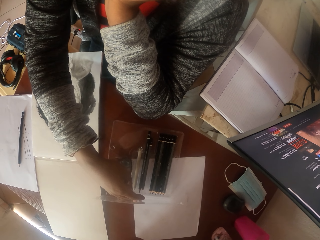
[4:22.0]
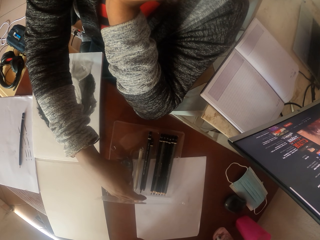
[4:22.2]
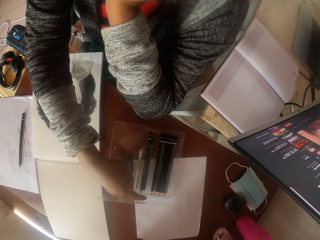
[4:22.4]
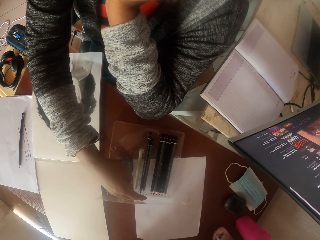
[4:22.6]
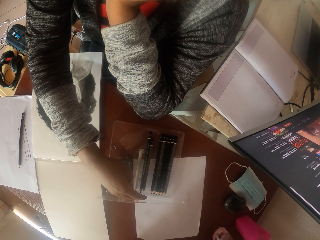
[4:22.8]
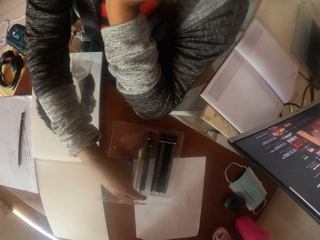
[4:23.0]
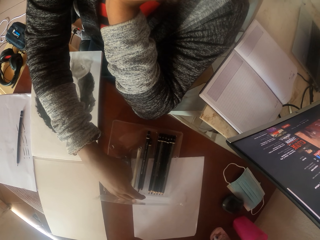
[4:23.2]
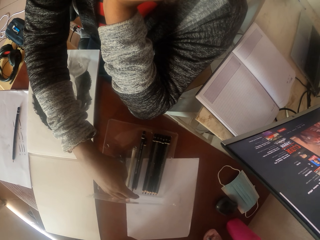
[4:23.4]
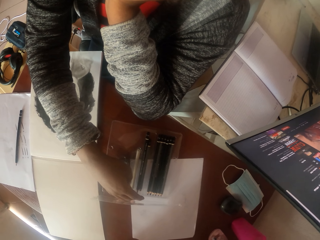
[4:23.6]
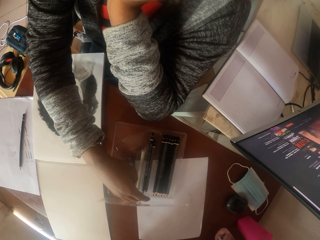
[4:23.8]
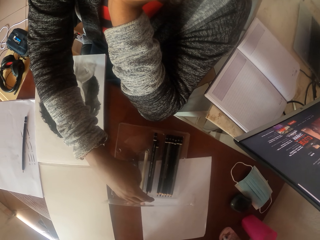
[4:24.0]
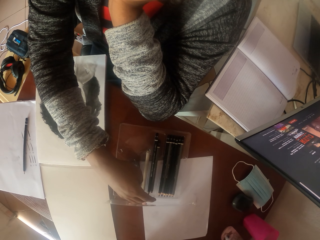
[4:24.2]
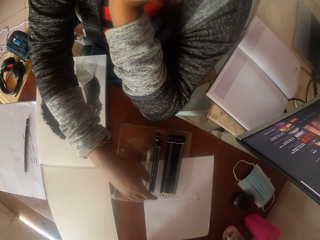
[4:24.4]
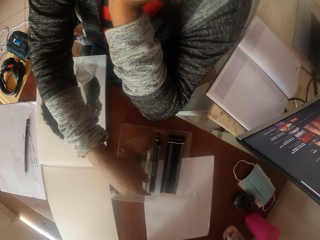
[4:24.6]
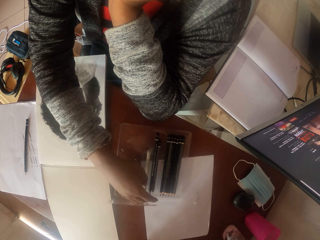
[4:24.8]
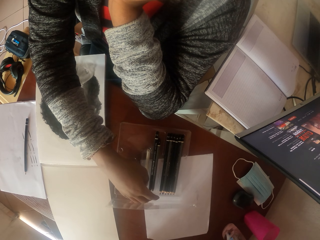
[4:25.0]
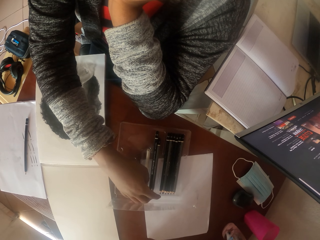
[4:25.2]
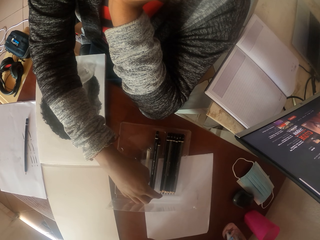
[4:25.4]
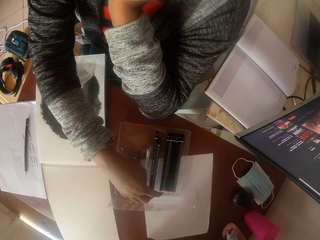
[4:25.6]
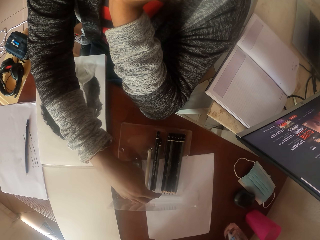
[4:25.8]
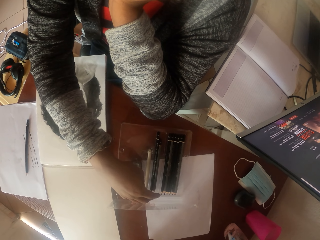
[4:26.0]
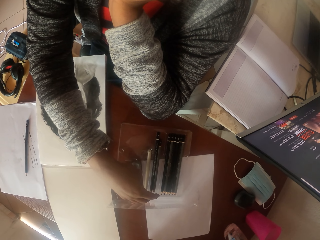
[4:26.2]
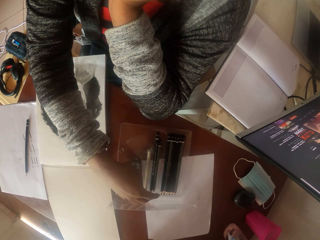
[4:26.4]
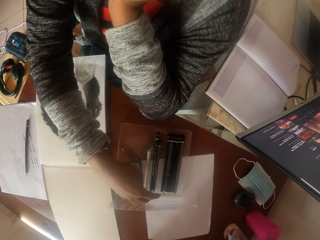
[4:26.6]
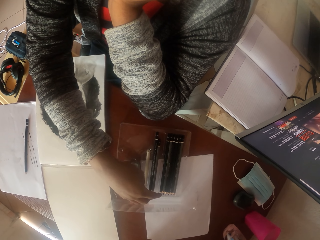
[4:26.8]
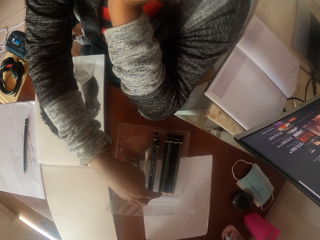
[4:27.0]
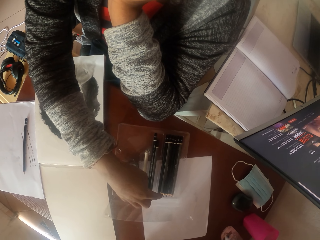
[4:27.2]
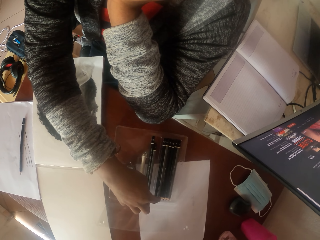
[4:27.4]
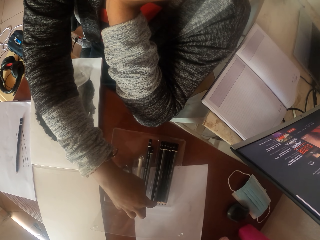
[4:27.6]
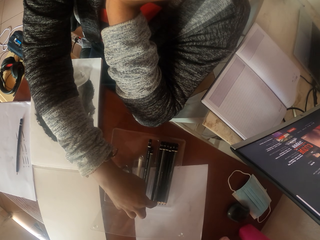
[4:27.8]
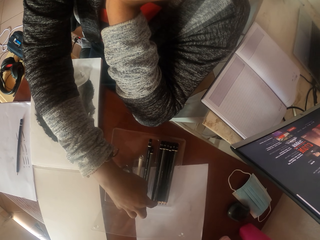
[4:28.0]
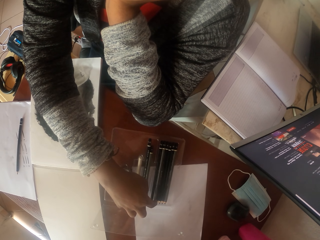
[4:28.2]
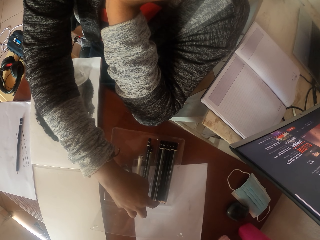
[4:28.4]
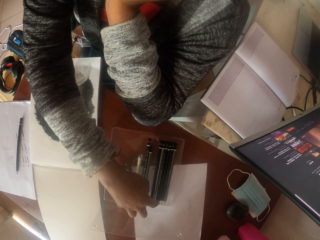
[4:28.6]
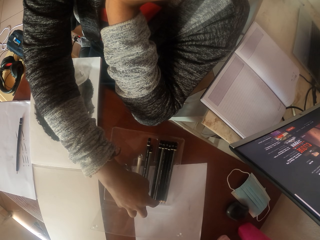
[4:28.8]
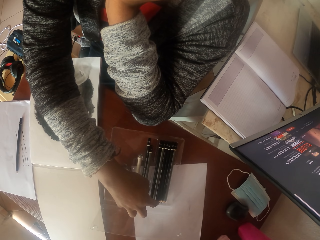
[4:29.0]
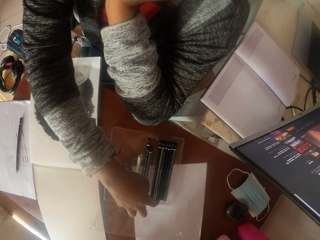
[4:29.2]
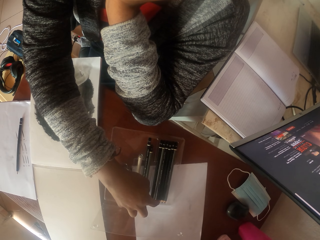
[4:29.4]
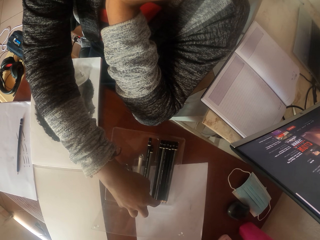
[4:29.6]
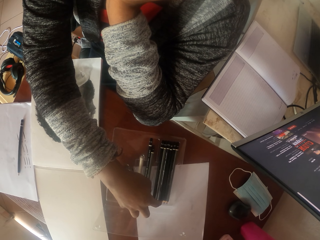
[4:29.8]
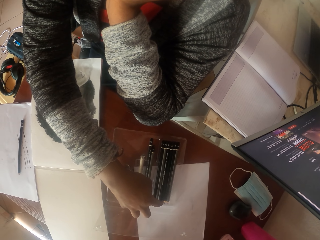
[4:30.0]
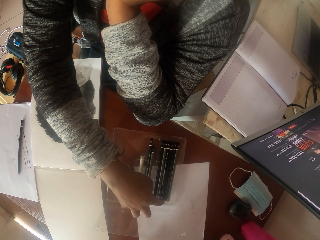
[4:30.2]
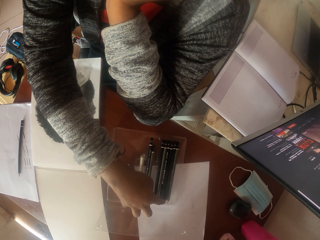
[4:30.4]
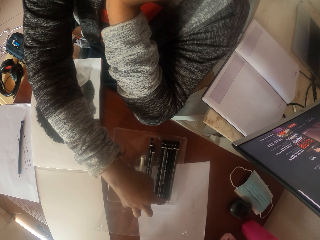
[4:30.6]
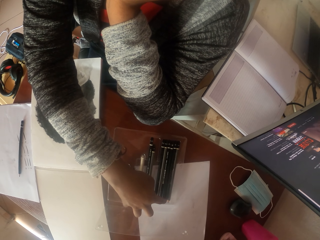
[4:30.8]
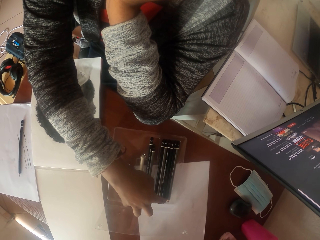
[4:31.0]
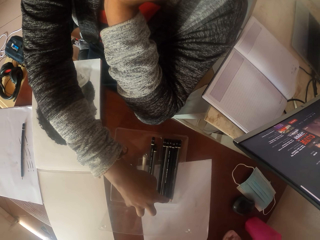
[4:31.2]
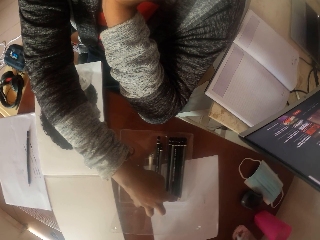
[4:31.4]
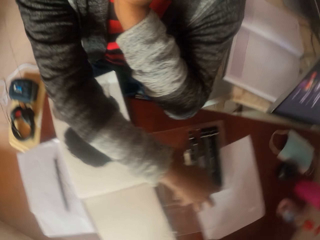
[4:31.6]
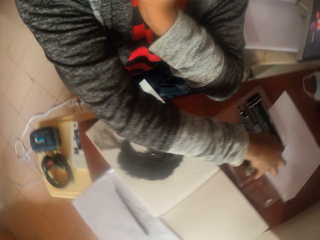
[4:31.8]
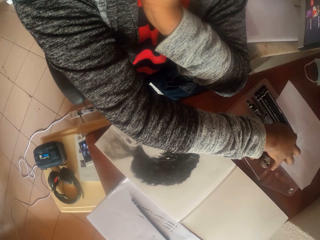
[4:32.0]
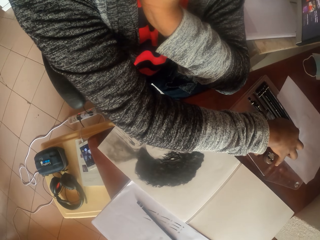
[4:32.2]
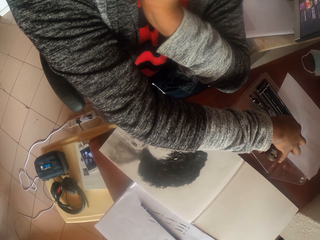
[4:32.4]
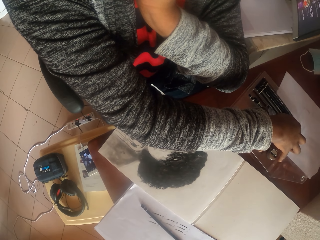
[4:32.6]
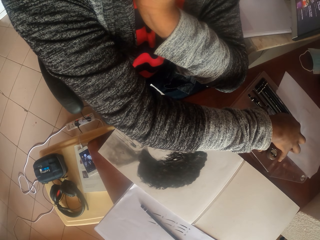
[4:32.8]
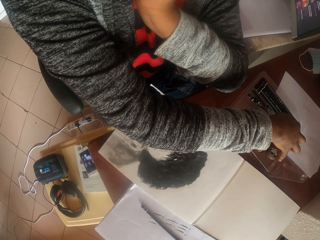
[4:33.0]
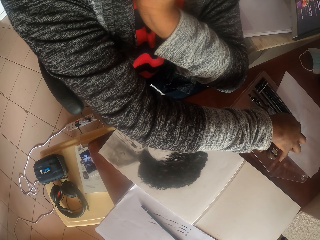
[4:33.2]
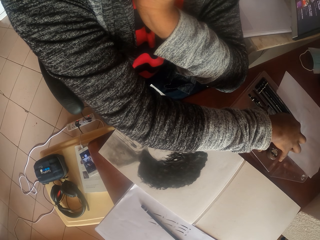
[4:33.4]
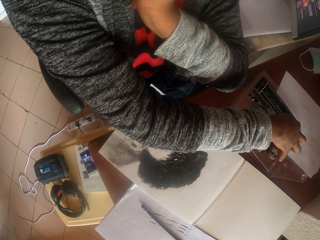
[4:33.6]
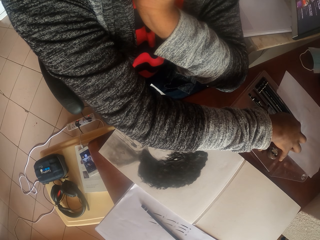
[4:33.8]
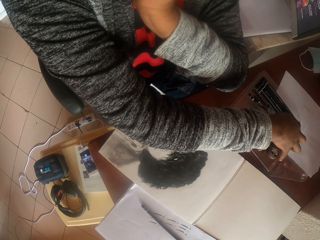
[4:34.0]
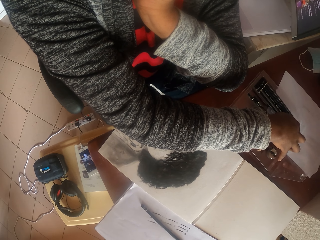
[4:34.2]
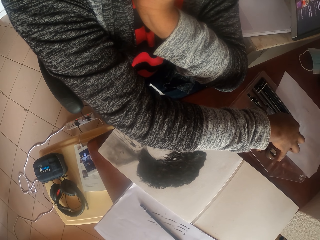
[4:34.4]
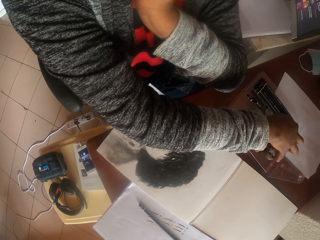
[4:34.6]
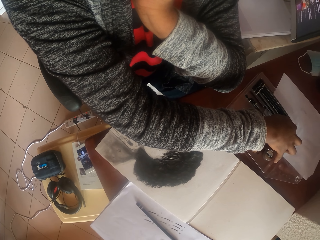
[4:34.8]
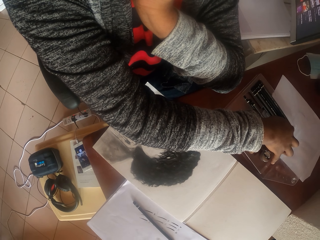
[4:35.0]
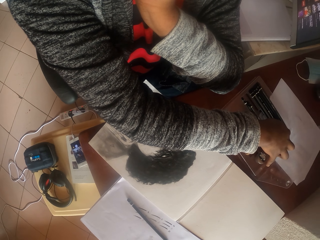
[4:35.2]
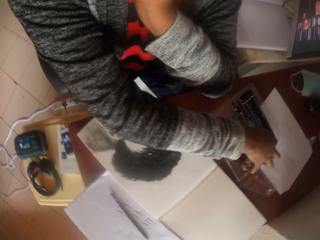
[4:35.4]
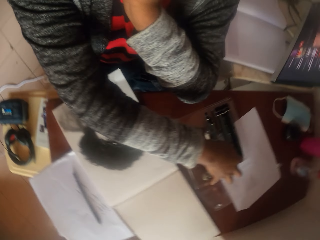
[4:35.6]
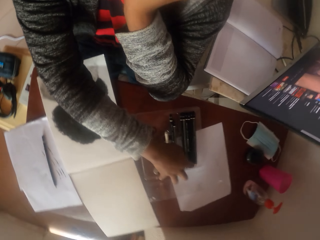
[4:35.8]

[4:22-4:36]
The camera wearer looks at the pencils. They pick up a pencil. They look around. They look at the portrait.

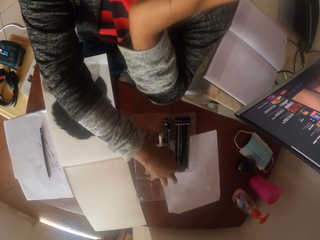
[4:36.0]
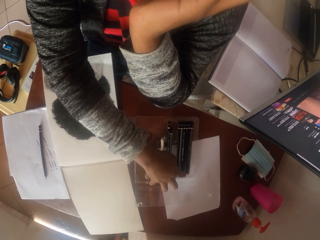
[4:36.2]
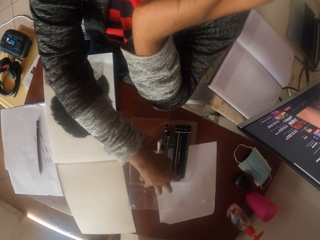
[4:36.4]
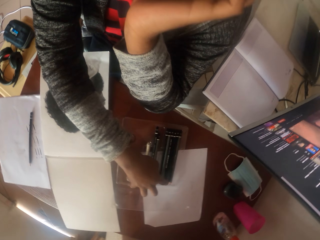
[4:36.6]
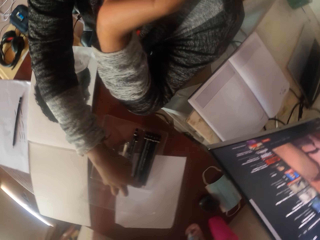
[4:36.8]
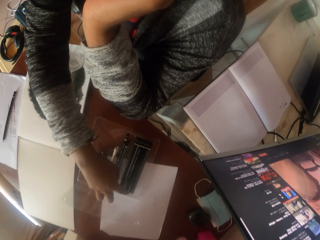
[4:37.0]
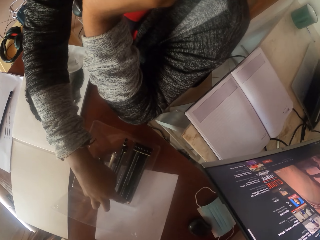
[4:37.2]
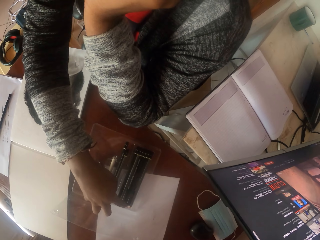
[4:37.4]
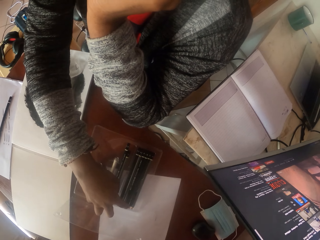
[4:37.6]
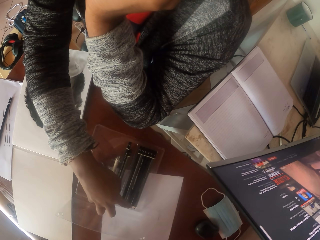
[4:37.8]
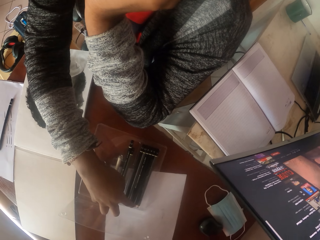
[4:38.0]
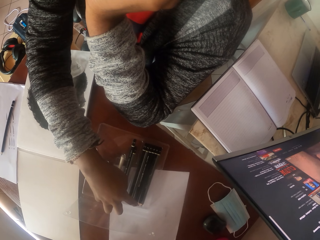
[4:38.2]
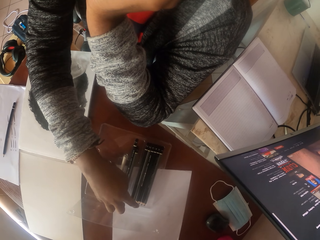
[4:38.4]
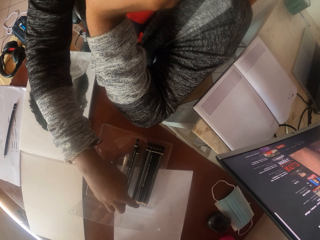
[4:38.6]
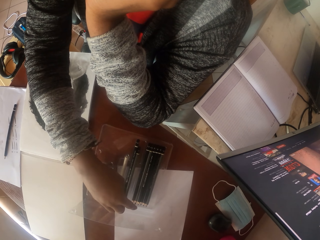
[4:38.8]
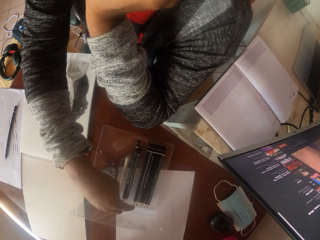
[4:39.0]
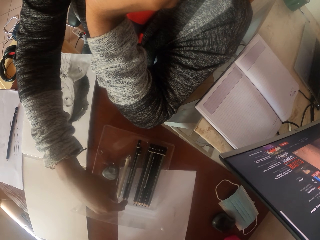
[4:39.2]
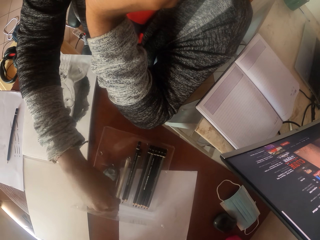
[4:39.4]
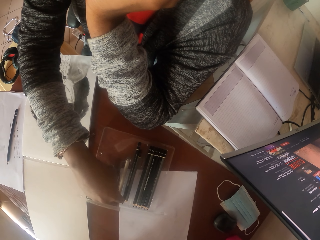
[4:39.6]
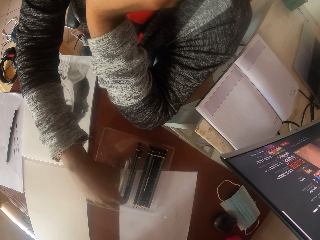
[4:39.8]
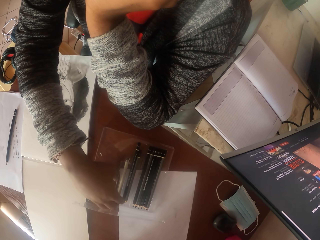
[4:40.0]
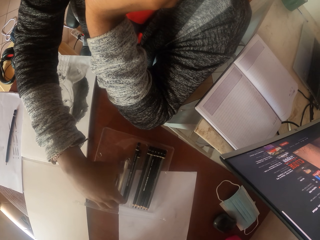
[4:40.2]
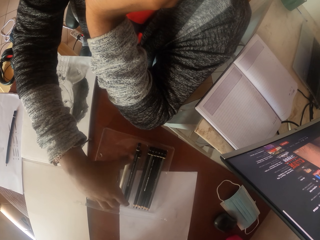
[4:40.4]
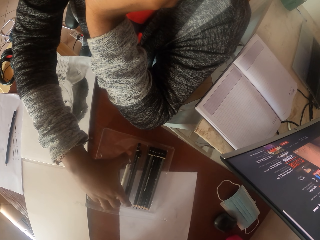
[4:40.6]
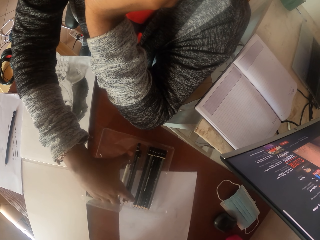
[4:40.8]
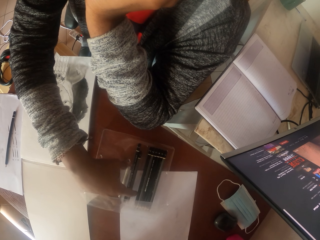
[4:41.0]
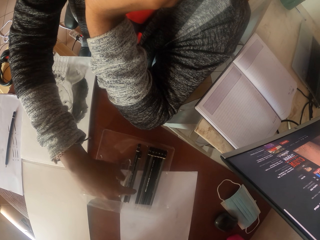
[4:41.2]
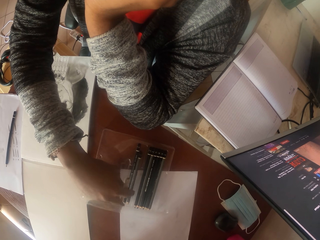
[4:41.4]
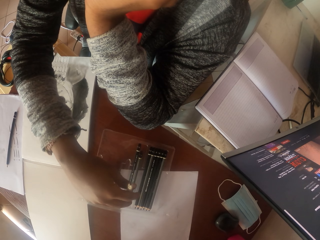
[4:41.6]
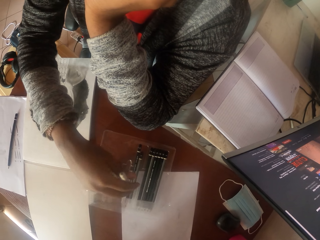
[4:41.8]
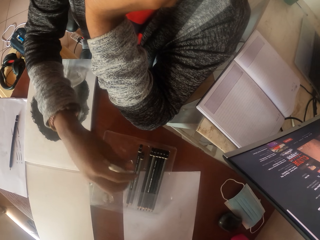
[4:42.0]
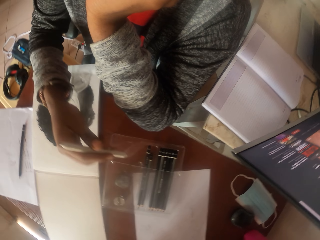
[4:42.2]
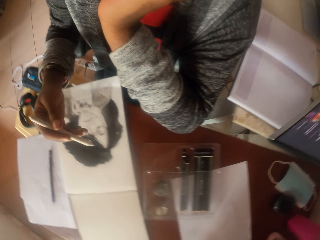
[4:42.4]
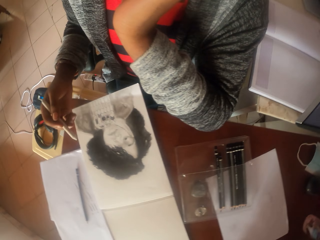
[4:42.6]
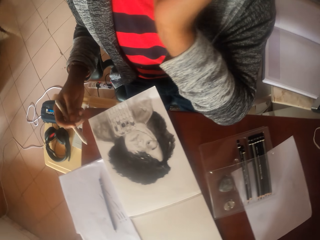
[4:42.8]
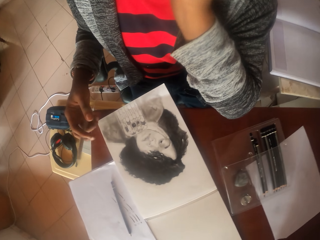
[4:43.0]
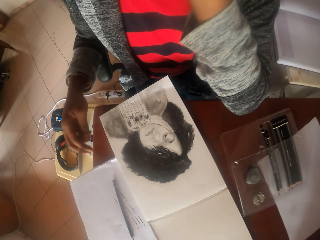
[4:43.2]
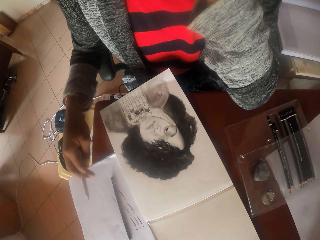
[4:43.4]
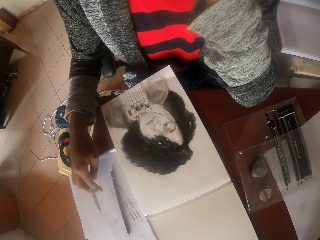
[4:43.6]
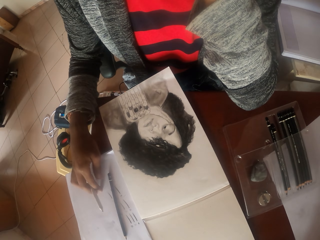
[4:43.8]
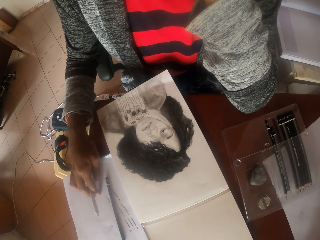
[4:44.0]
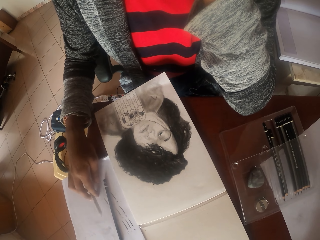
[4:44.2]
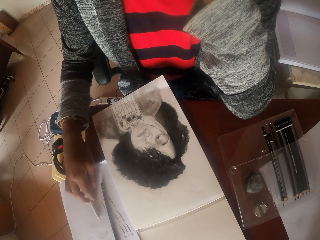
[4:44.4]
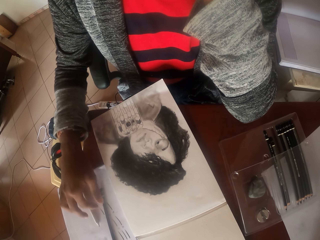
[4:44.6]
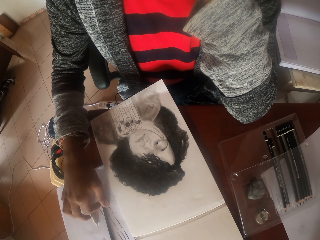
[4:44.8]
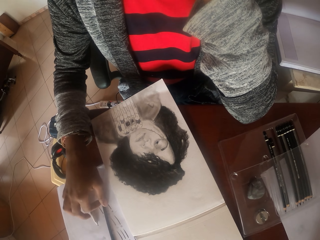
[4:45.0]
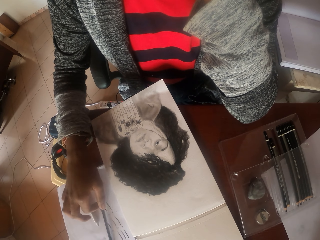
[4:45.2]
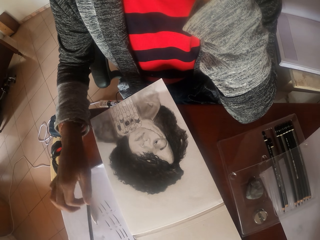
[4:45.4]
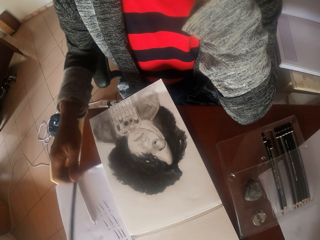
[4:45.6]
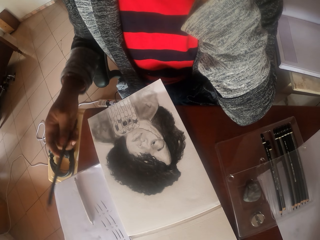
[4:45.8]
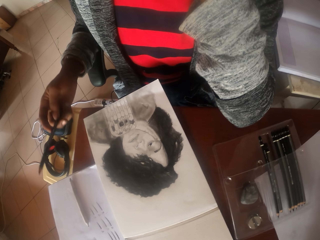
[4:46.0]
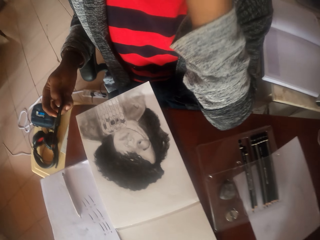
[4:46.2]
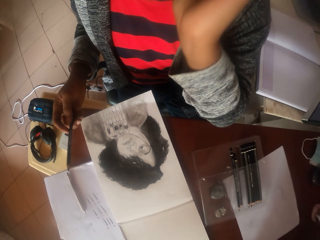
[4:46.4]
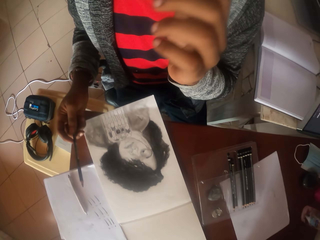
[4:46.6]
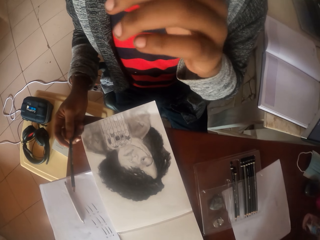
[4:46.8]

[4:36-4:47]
The camera wearer looks at the pencils. They pick up a pencil. They pick up a pencil. They drop the pen. They pick up a pencil from the table.
